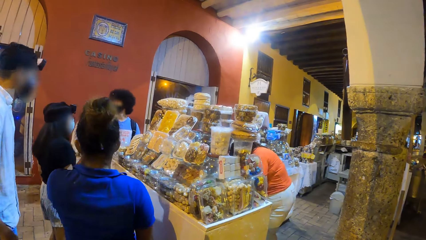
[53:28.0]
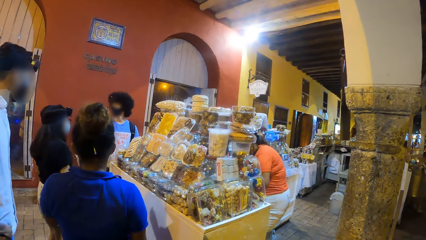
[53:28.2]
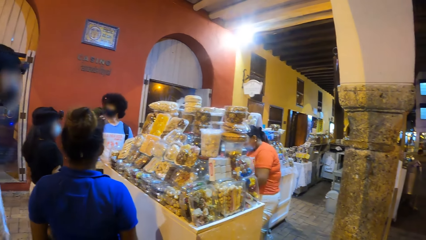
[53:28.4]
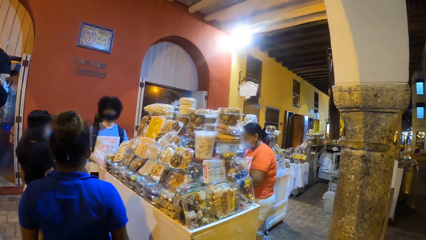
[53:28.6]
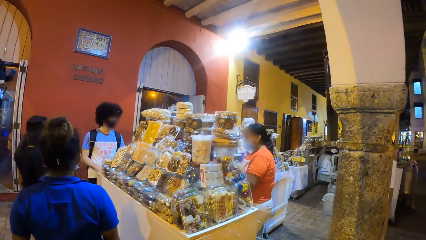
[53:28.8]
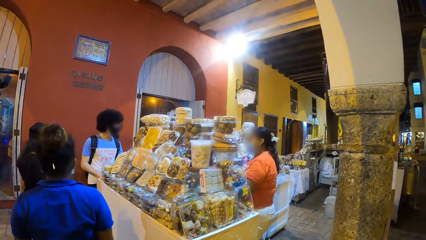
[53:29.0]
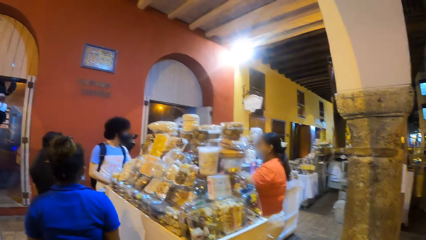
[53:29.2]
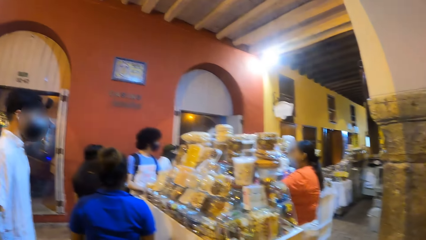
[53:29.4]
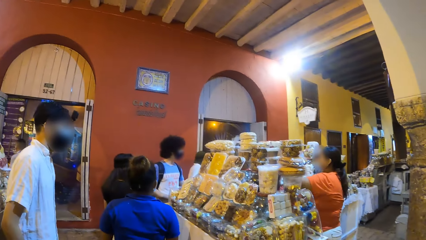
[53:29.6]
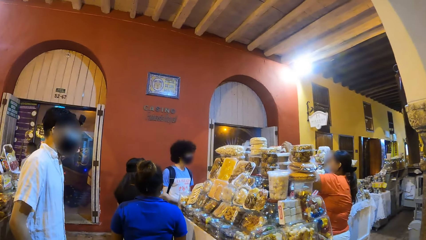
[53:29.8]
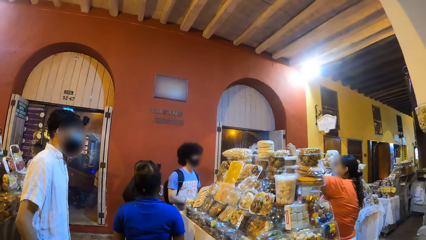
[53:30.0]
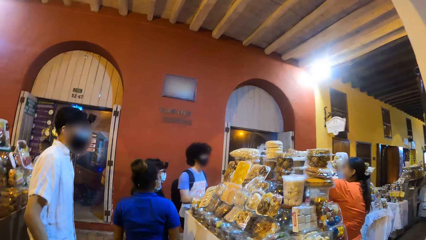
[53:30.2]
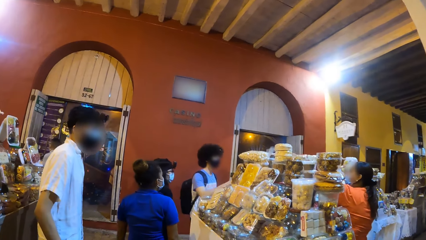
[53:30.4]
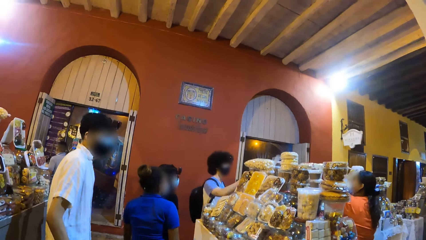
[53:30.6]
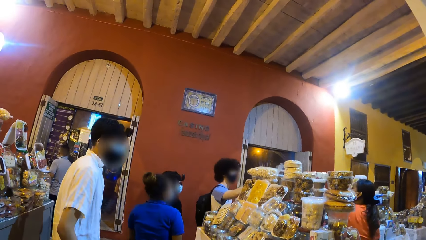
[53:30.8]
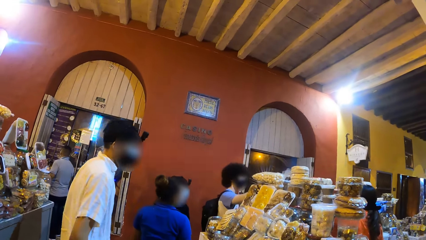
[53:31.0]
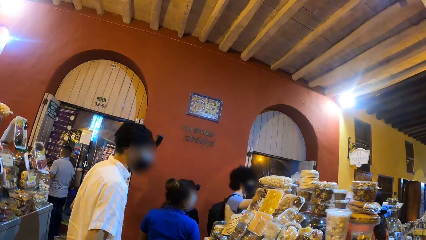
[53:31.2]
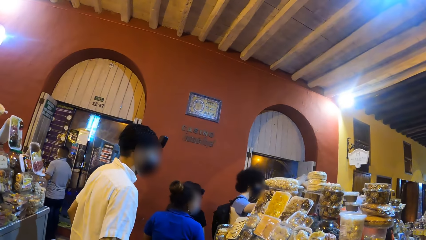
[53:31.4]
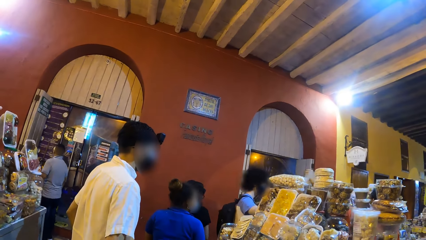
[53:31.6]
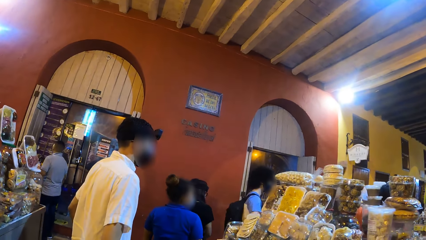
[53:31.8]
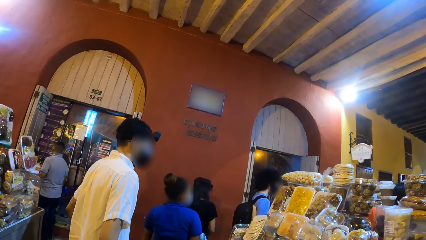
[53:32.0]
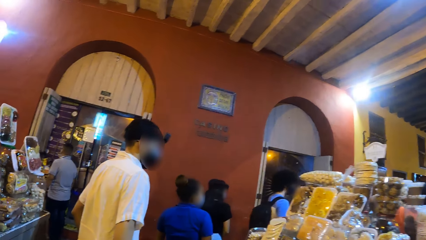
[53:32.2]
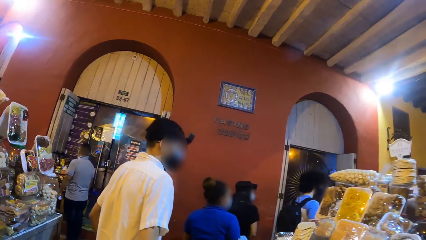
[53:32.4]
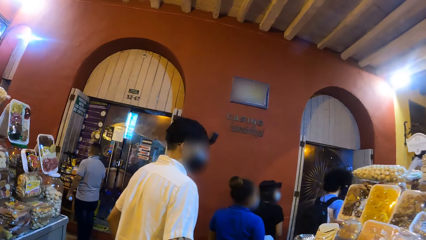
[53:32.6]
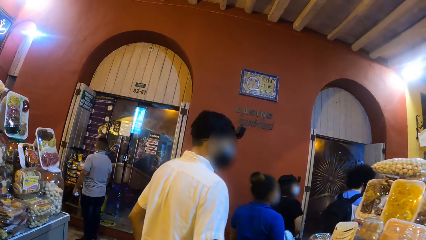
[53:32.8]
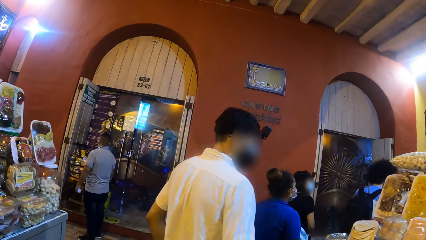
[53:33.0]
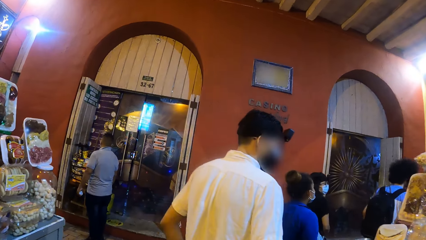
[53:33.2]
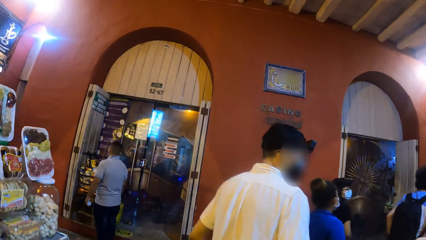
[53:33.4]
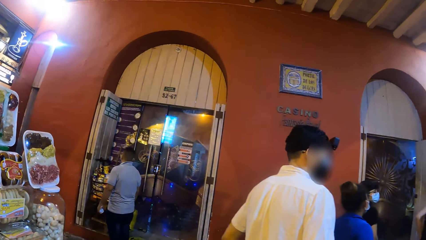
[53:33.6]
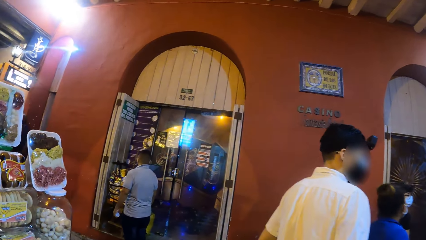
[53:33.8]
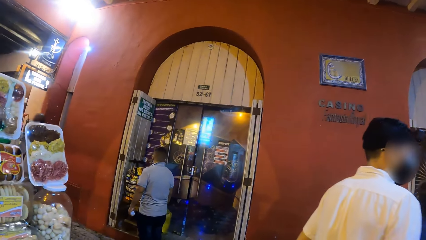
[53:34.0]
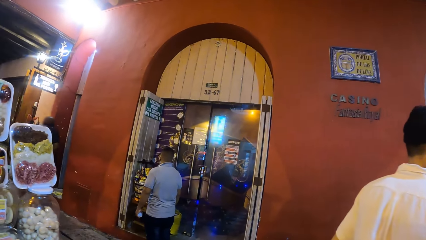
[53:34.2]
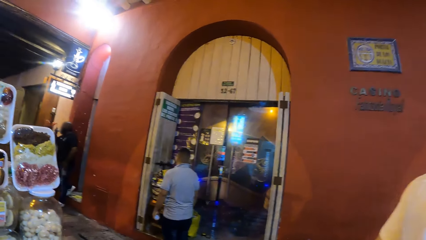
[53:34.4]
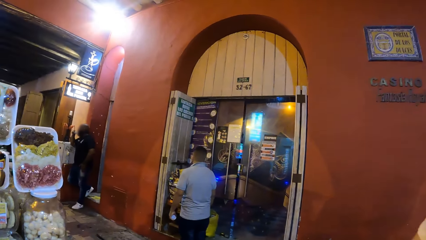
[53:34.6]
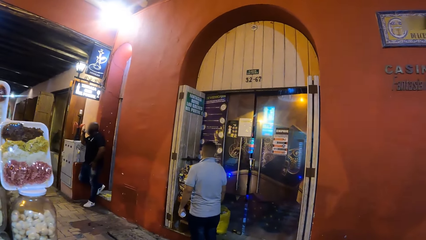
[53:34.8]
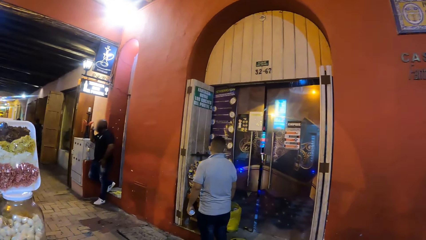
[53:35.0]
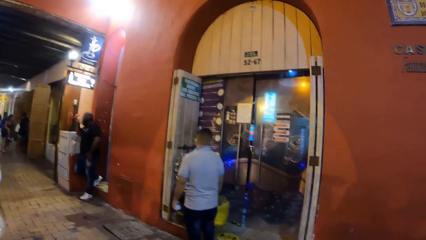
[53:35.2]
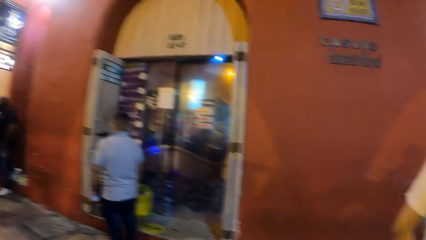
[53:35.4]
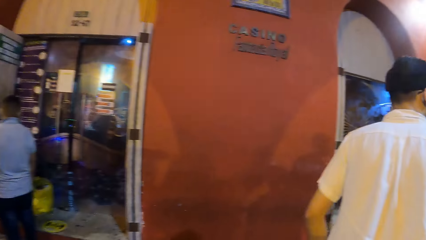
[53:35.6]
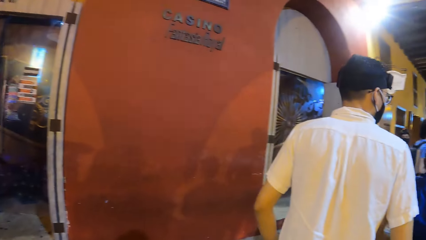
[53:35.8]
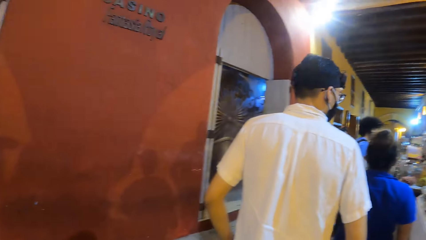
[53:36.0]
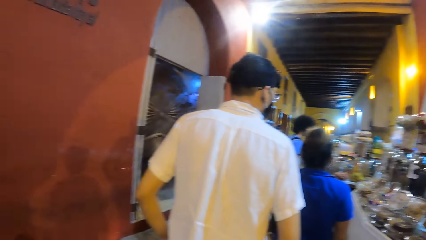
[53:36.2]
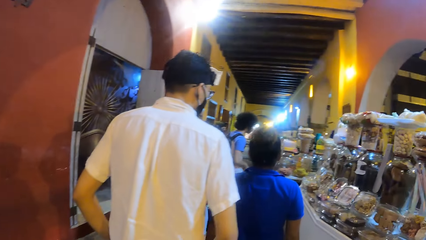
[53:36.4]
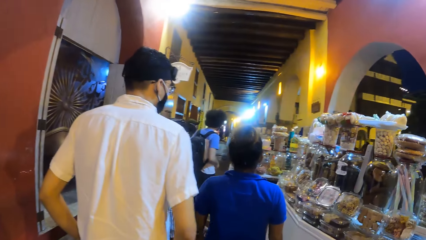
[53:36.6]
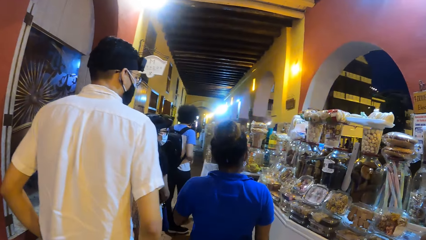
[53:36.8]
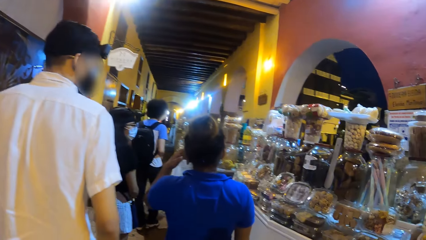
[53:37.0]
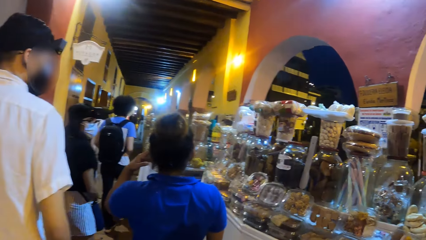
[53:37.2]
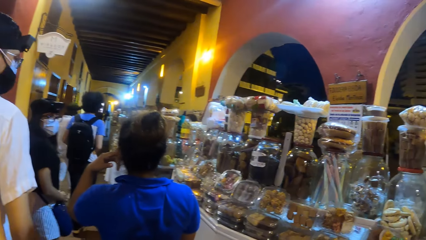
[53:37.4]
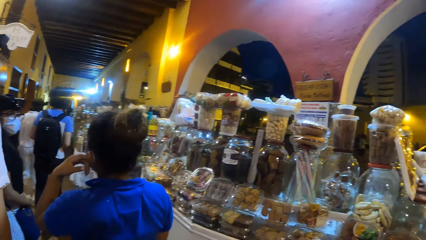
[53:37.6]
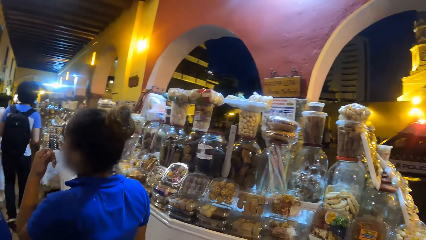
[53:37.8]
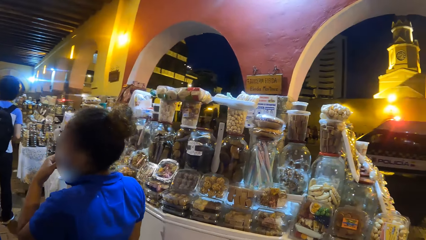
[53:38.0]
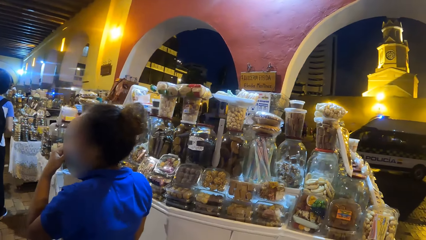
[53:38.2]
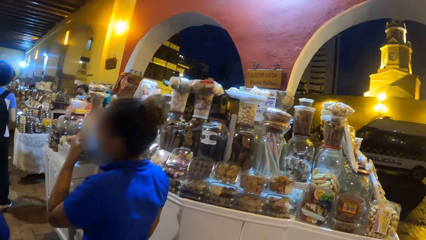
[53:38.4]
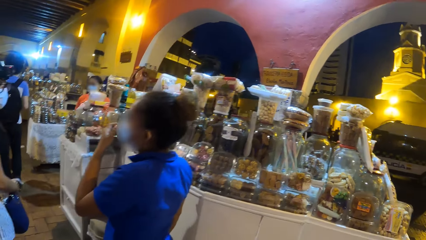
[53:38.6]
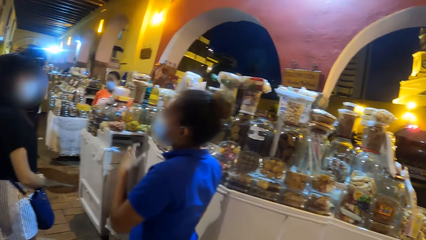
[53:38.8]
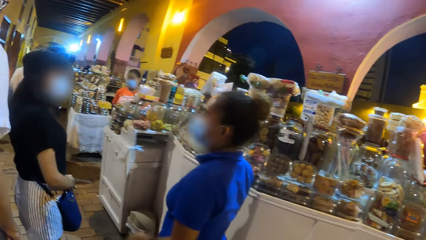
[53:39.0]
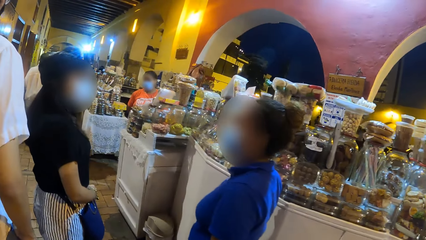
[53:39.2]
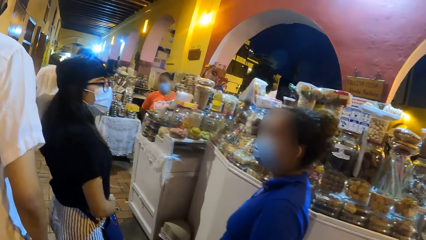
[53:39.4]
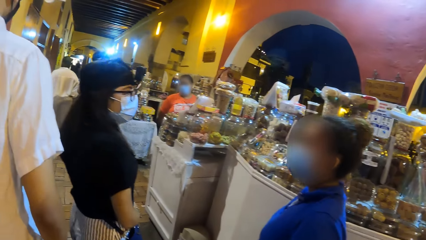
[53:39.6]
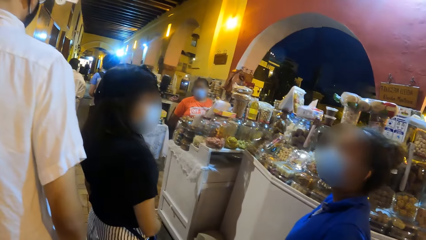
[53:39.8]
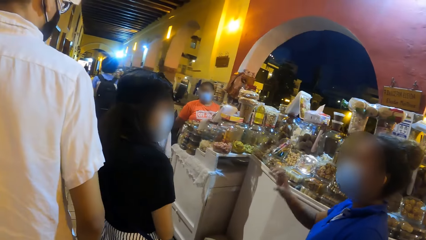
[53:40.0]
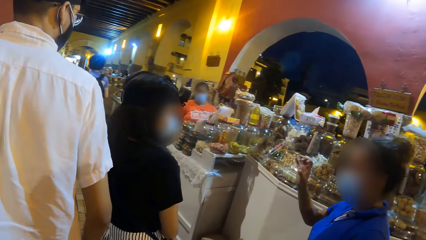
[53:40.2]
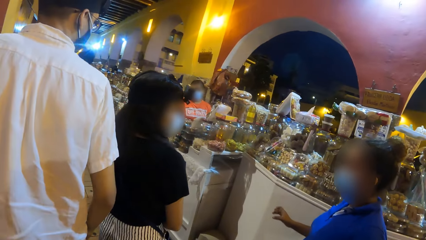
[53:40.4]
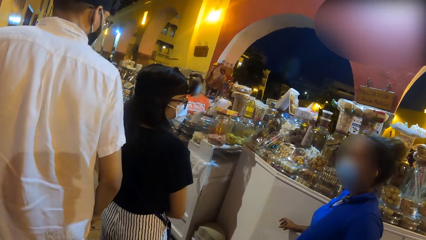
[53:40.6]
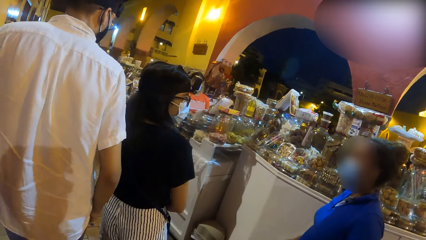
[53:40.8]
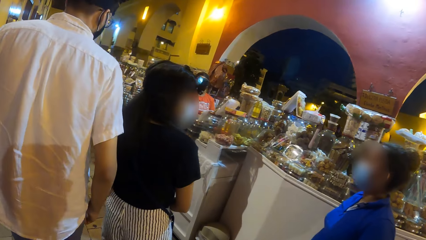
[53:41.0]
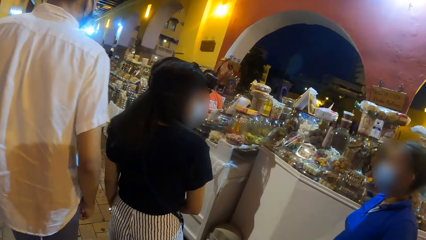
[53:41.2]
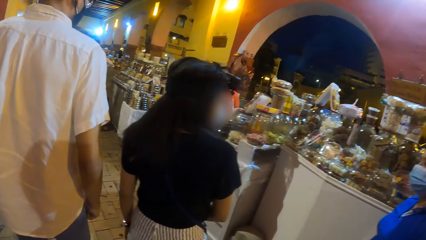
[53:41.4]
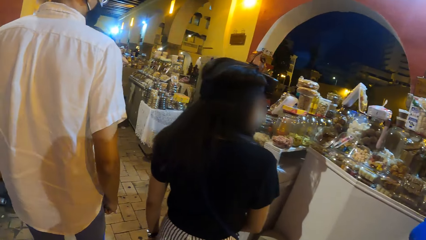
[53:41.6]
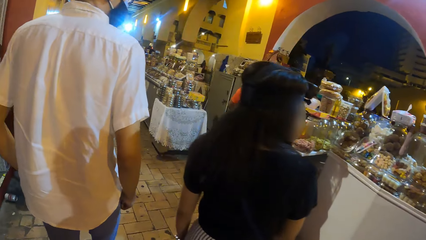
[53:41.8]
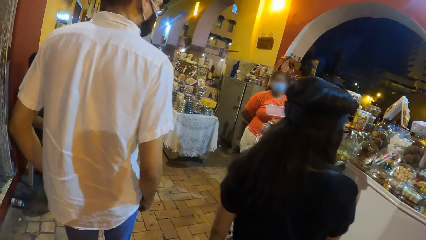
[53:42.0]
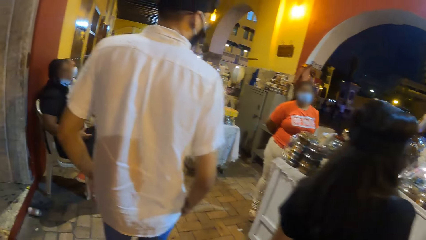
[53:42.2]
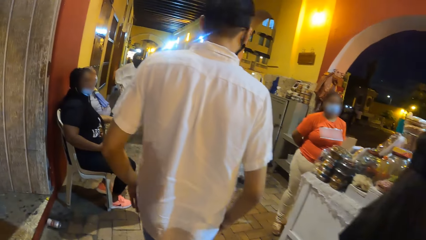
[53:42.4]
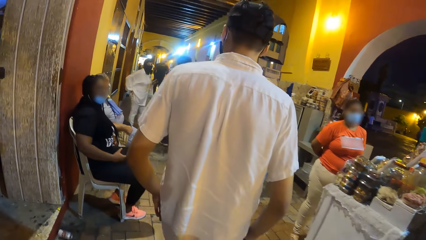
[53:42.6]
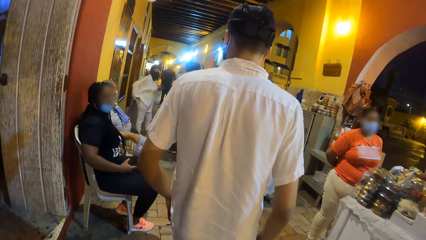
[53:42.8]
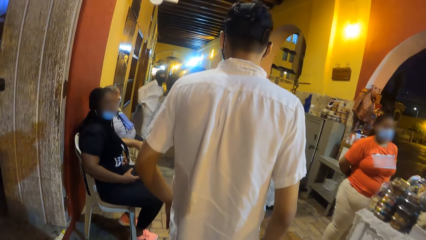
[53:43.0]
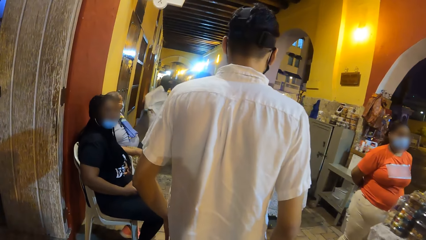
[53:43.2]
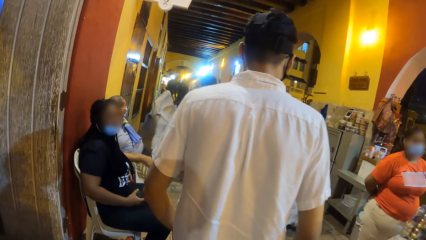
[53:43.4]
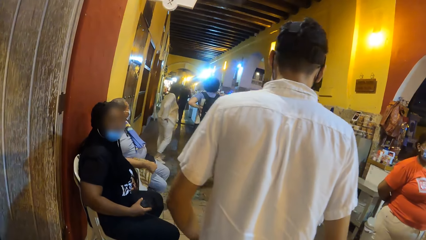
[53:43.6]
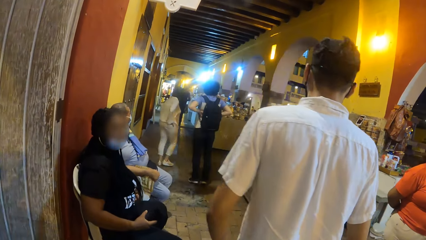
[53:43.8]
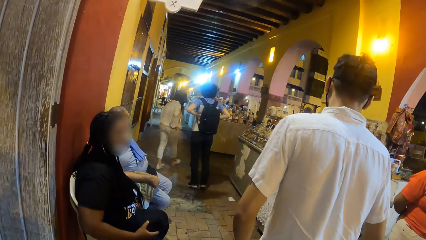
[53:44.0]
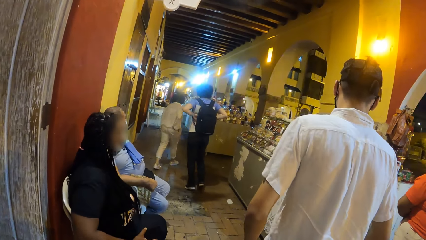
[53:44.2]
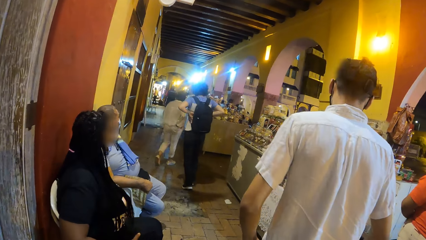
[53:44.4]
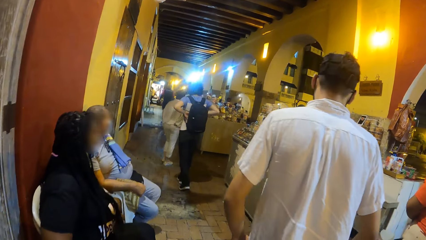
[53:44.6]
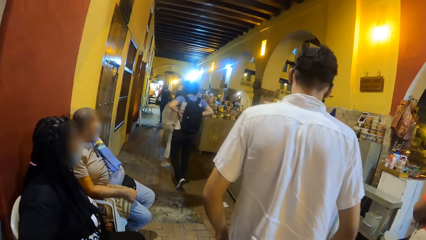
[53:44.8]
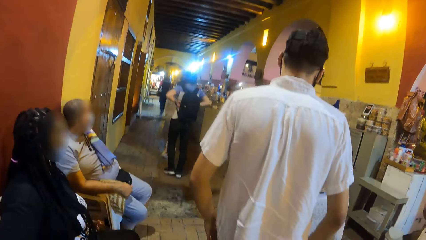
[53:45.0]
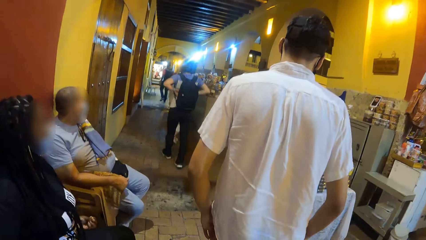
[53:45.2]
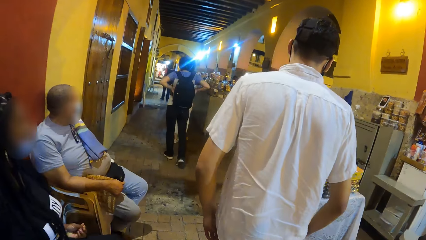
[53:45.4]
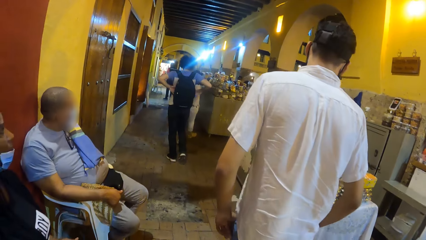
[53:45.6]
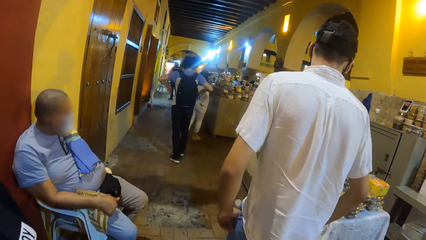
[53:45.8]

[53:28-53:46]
A waitress interacts with the group of people in the building. The camera wearer walks. The man walks. The waitress interacts with the woman. The waitress adjusts a nose mask on her face with her left hand. The camera wearer walks in the building with the man. Another woman walks in the building with another man.
